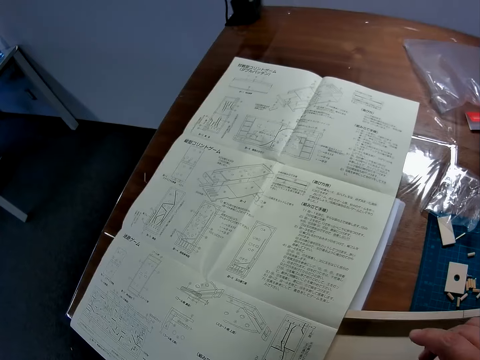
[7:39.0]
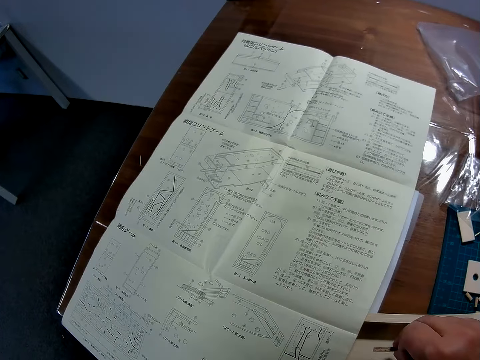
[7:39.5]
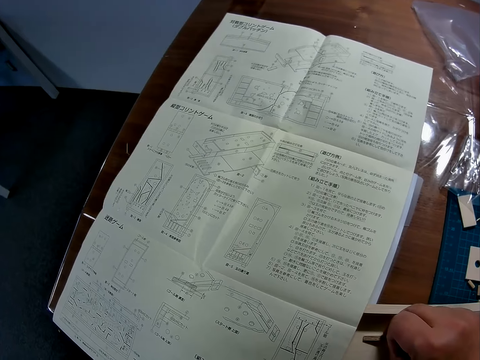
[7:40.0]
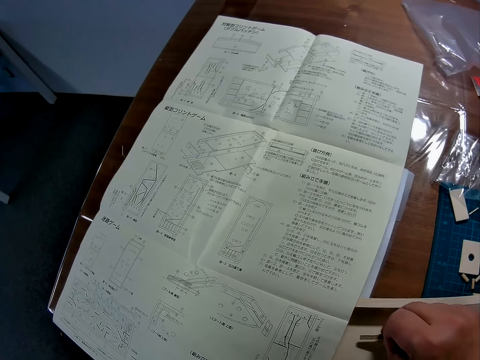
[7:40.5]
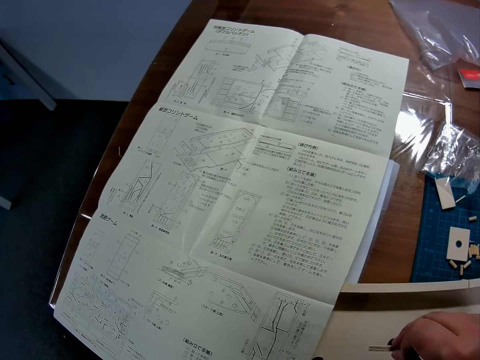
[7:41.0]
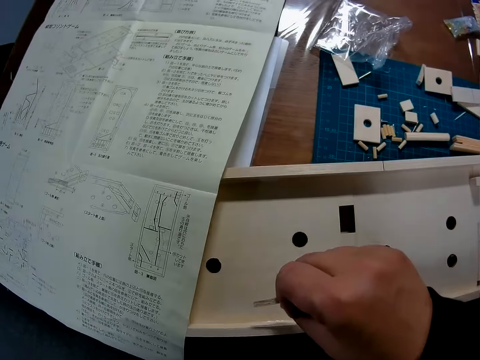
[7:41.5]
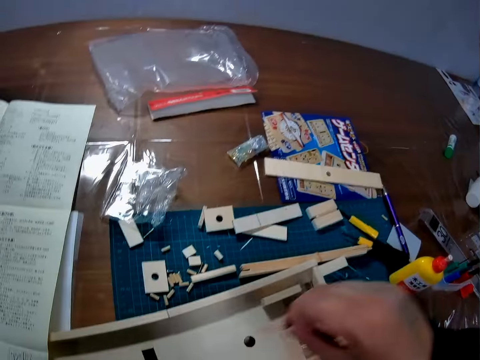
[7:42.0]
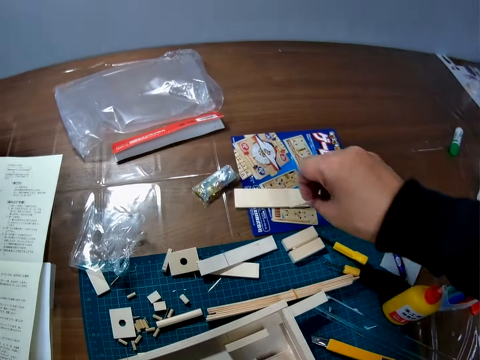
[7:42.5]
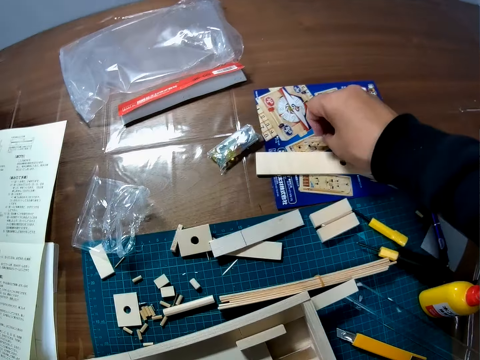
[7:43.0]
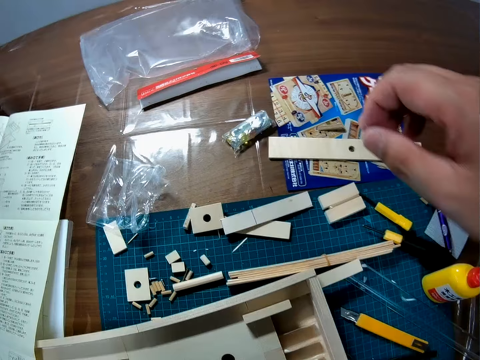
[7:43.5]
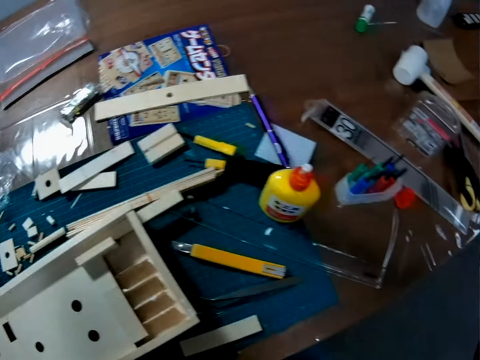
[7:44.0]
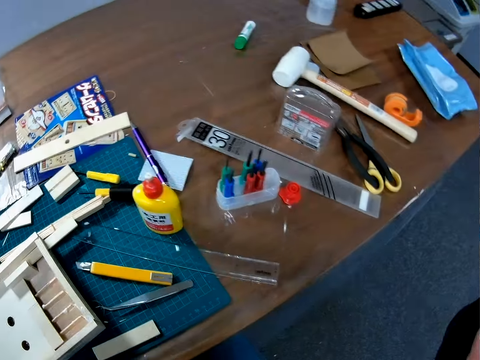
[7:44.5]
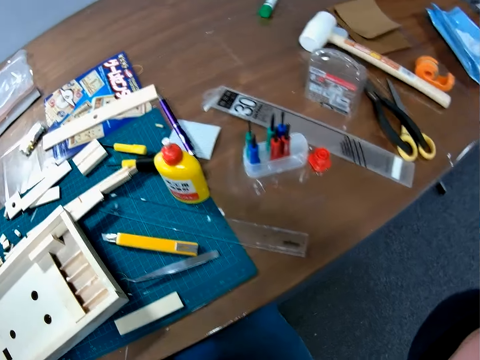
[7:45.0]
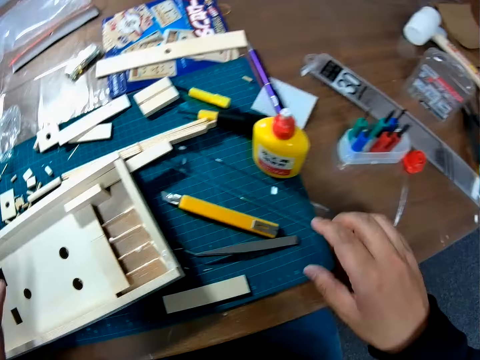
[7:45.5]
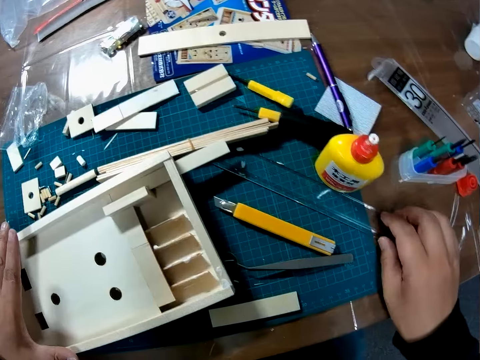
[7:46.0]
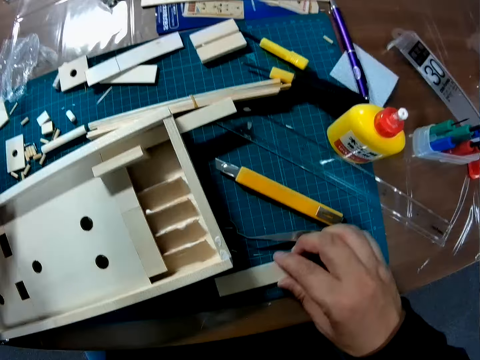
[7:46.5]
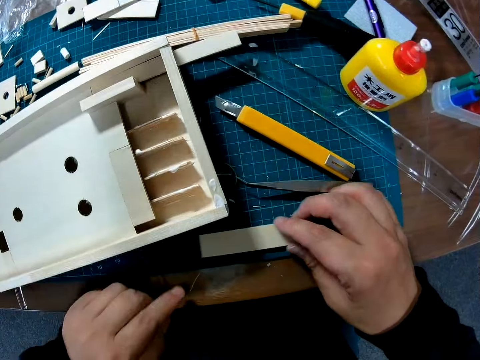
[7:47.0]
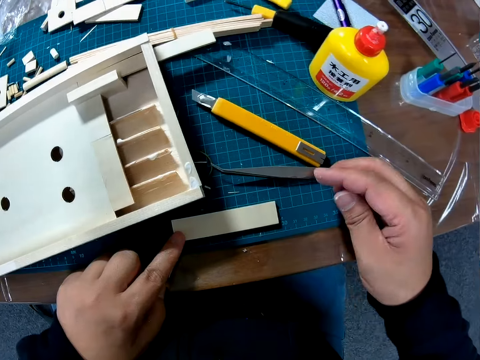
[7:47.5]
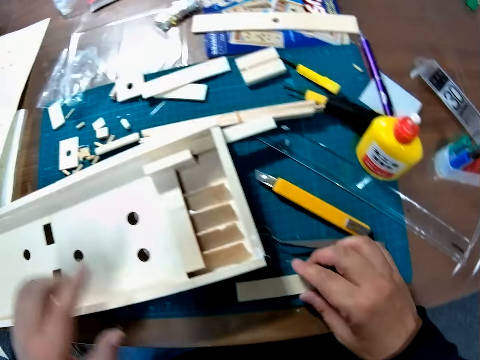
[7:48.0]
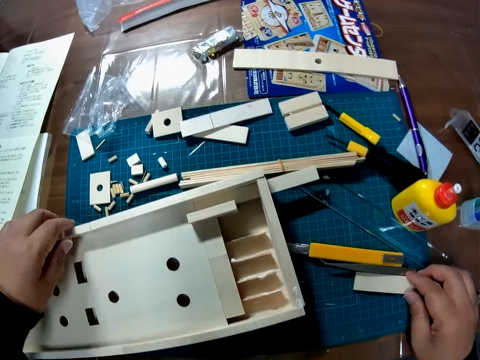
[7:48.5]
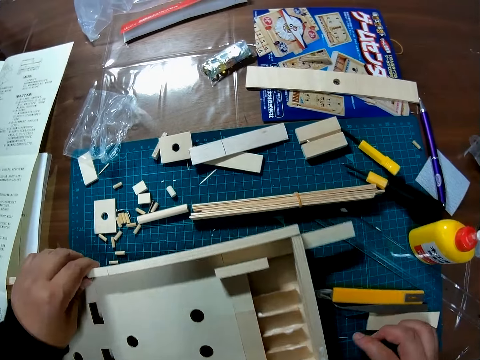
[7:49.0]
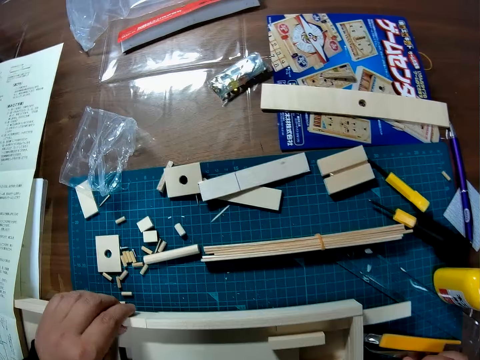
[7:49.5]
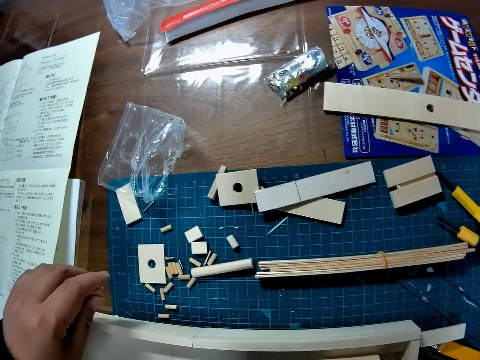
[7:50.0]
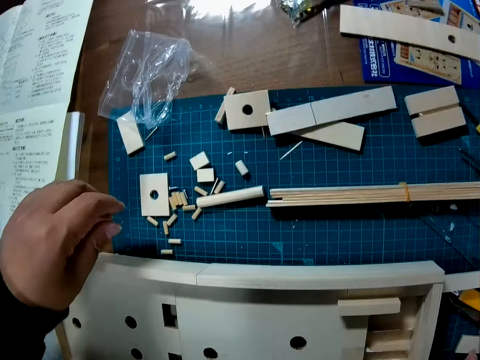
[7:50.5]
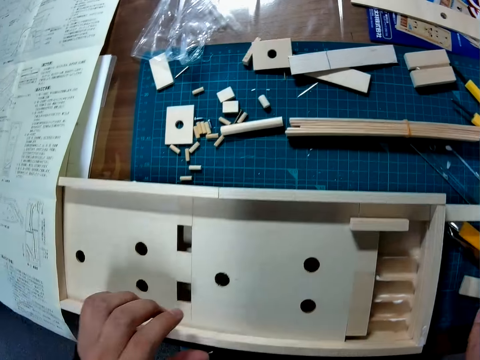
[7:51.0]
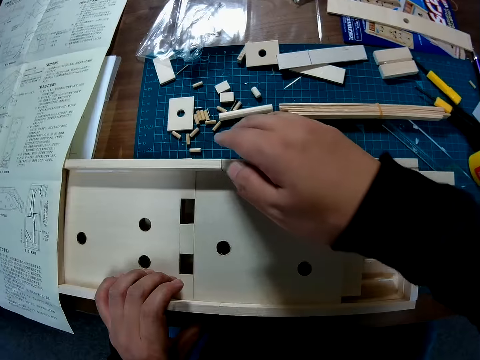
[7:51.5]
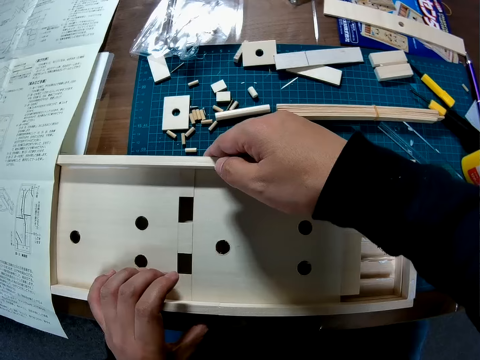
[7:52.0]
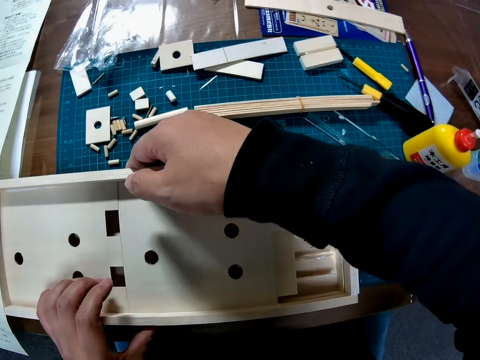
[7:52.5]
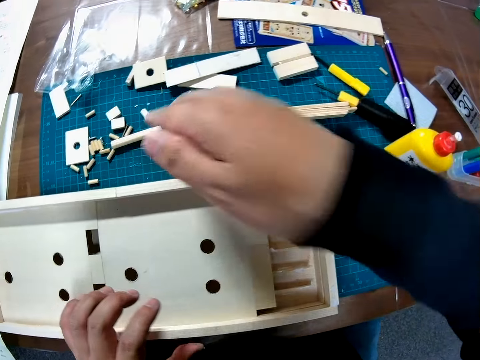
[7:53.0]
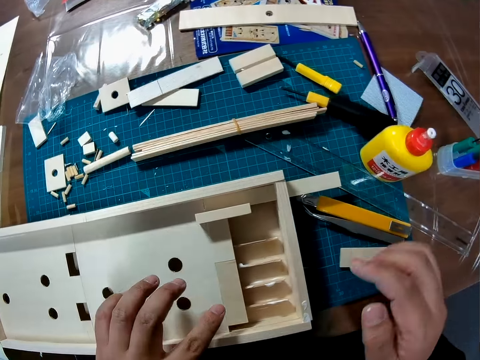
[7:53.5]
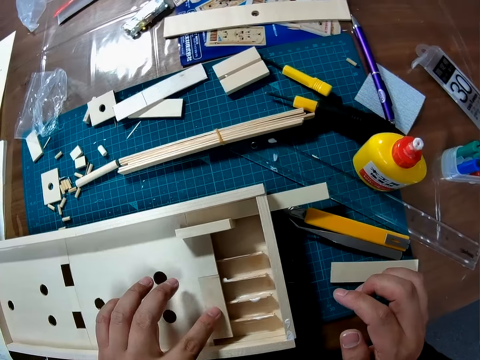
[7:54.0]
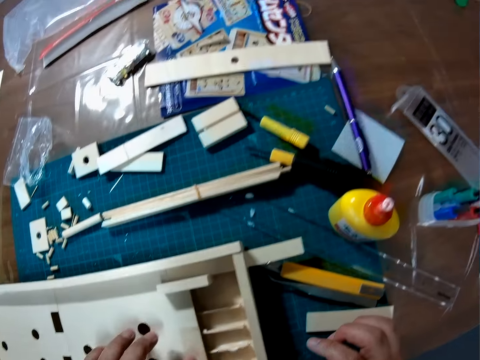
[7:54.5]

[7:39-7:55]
The camera wearer picks up something. They drop the piece of wood on the table. They touch a ruler. They shift the ruler on the table. They touch a piece of wood. They move the wood on the table. They touch something. They examine the wood on the table.

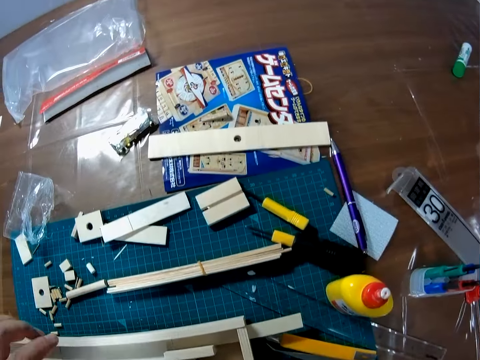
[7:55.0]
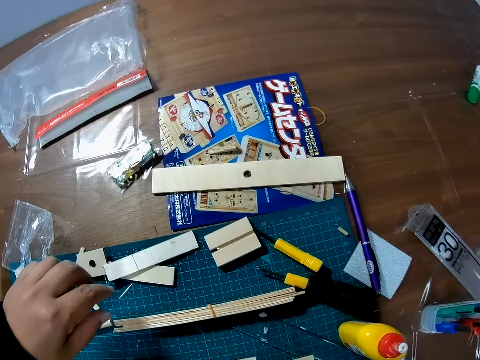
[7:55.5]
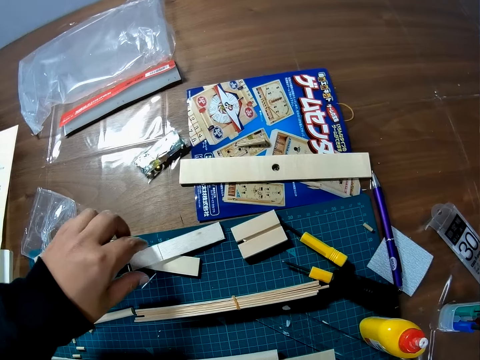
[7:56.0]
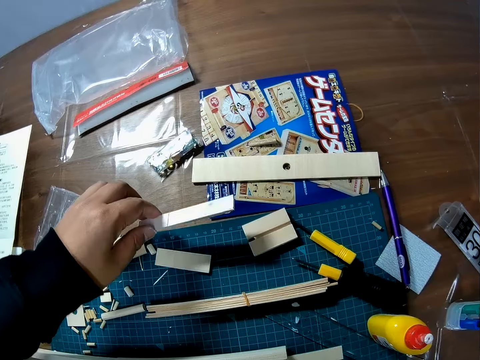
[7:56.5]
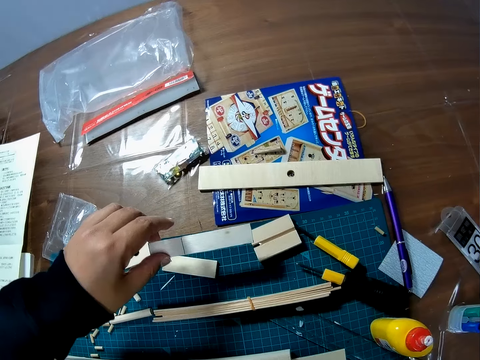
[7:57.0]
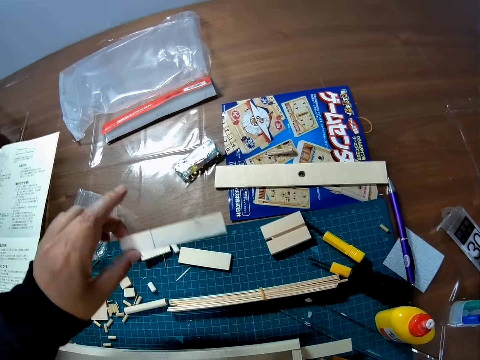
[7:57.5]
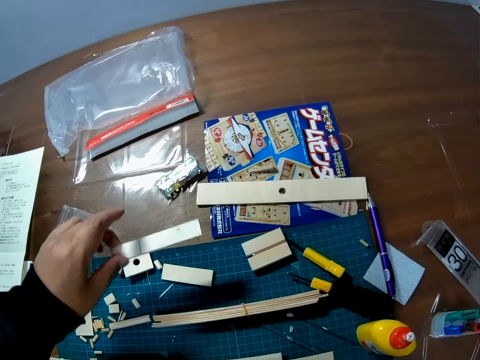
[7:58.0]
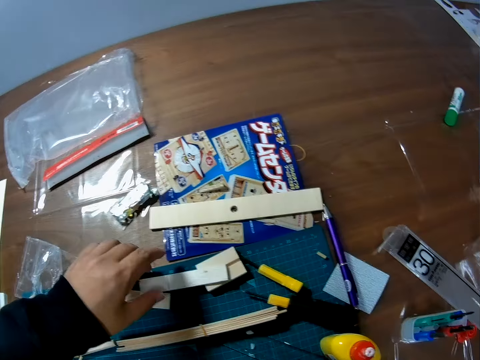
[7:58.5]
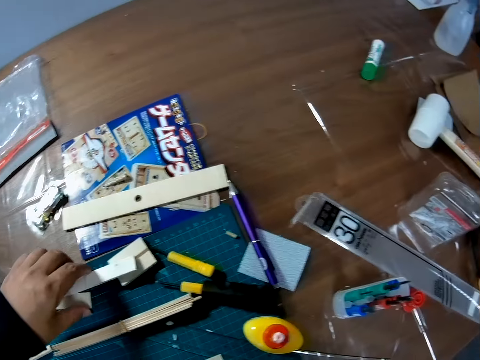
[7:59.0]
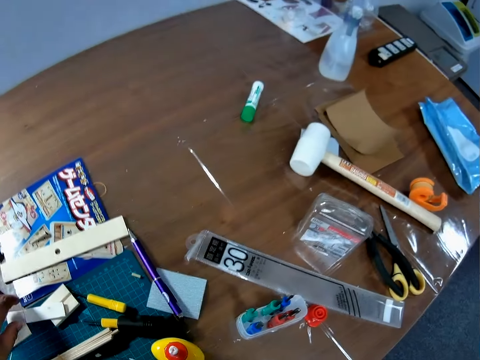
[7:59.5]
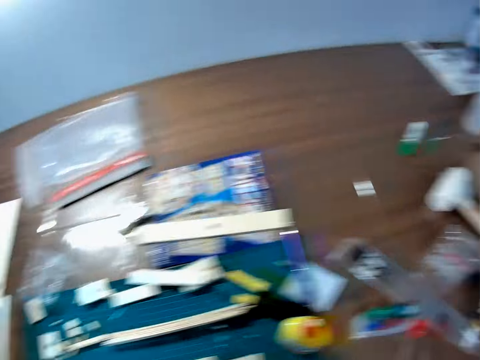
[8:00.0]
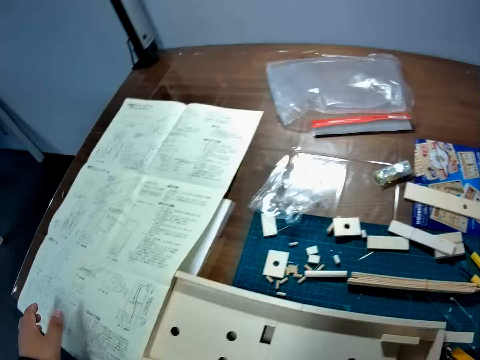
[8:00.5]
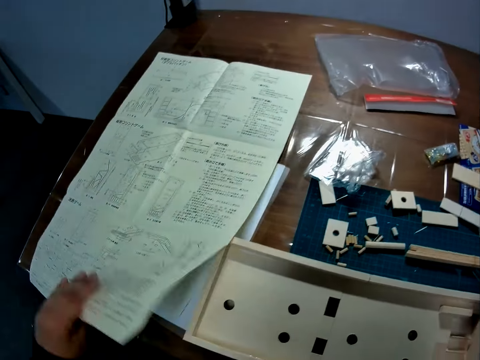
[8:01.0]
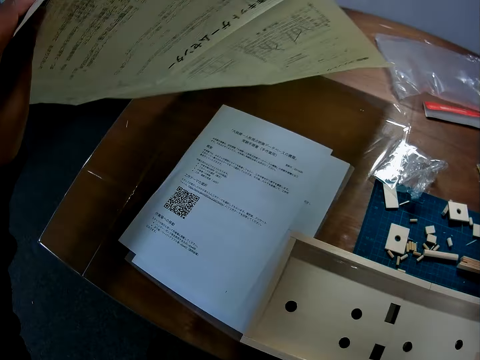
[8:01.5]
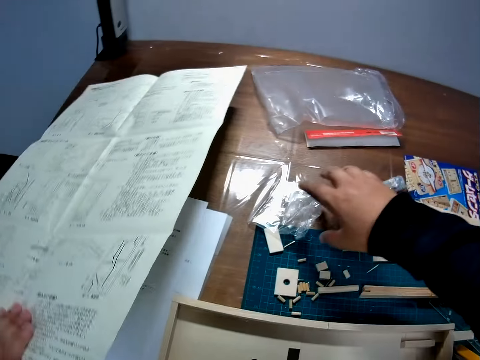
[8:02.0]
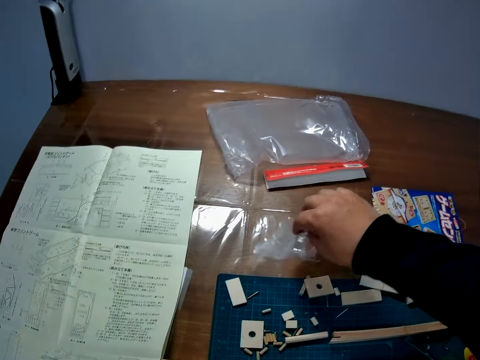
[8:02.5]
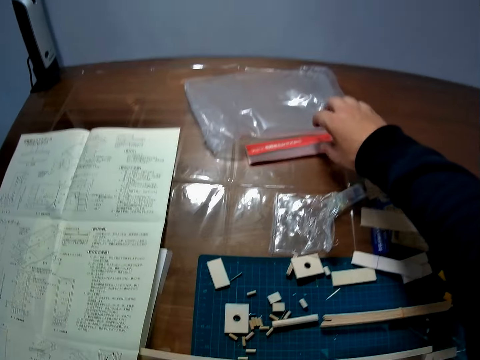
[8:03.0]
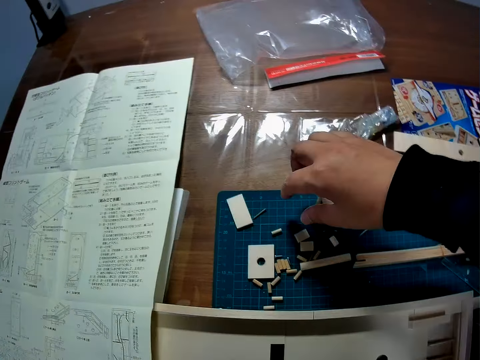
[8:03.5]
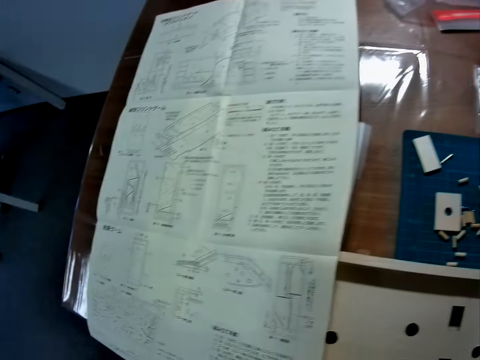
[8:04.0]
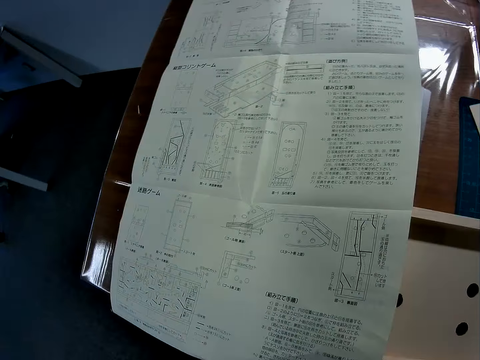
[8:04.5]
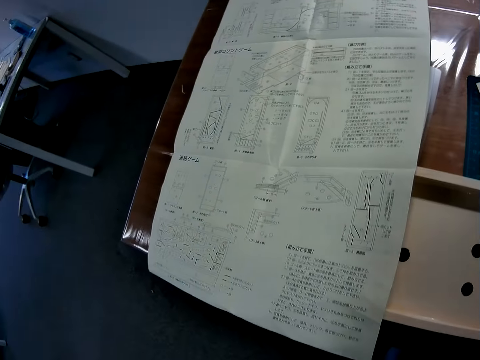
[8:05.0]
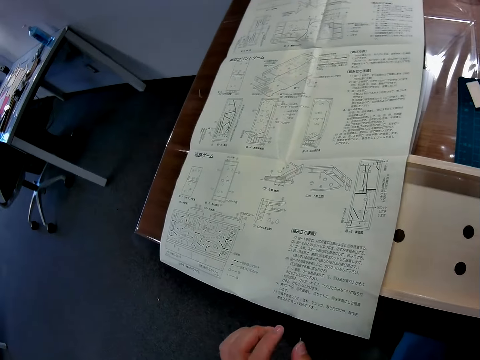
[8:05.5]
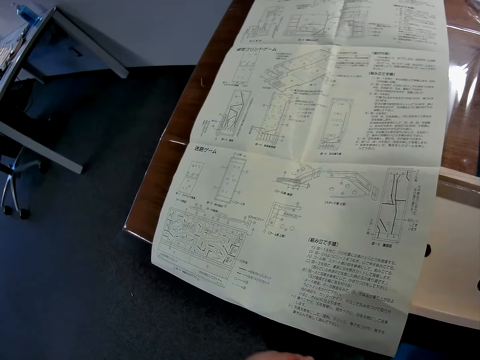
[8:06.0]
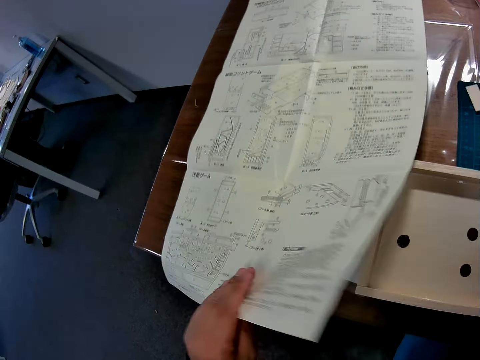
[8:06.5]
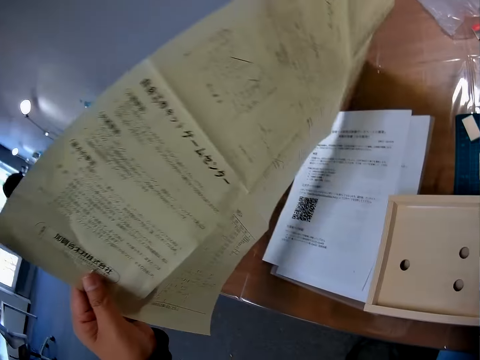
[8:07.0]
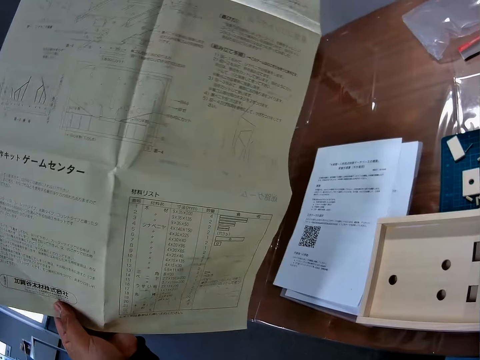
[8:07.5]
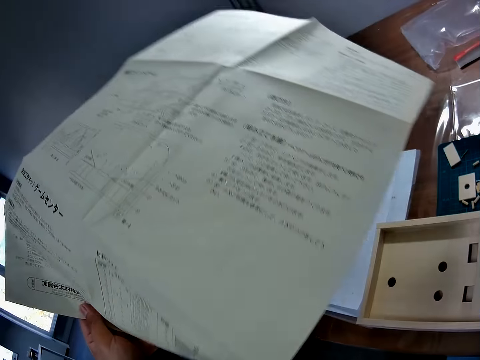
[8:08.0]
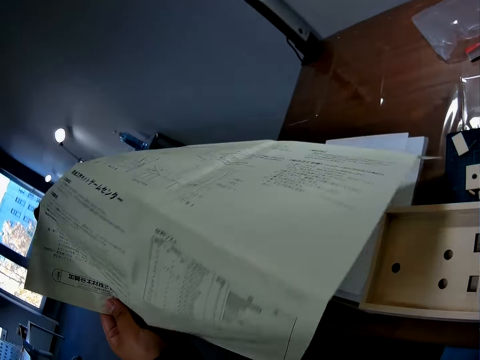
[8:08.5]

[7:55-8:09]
The camera wearer picks a piece of wood from the table. They drop the piece of wood on the table. They stare around. They raise the paper up from the table. They drop the paper on the table. They stare at the paper. They turn the paper on the table.
